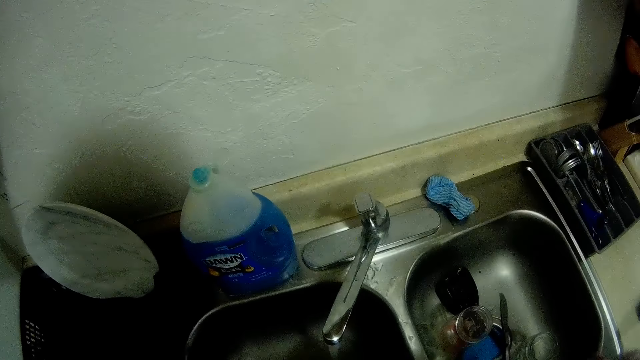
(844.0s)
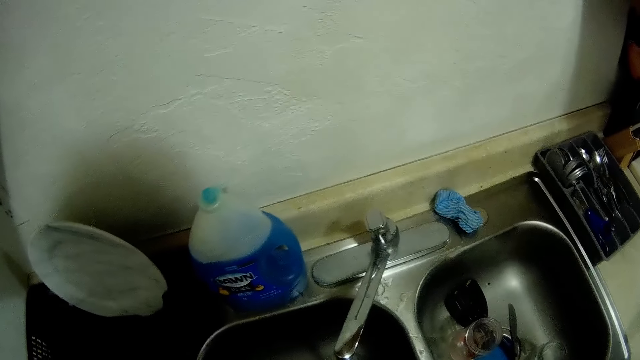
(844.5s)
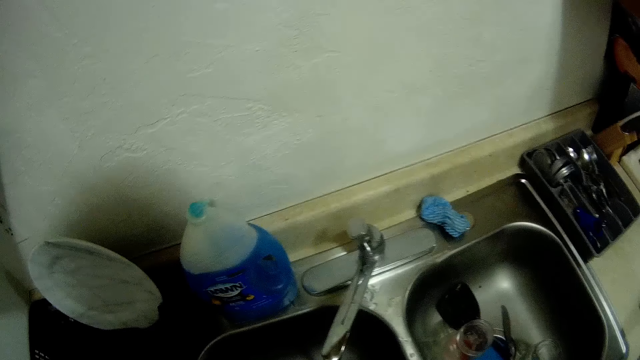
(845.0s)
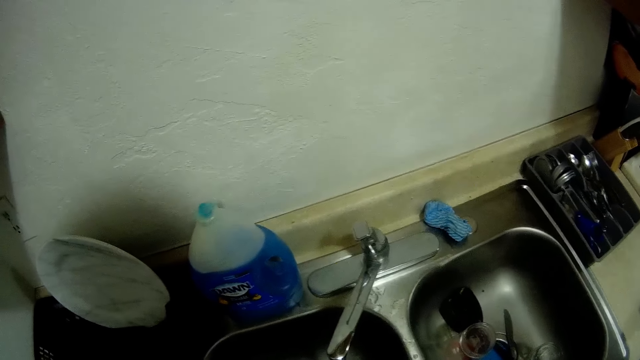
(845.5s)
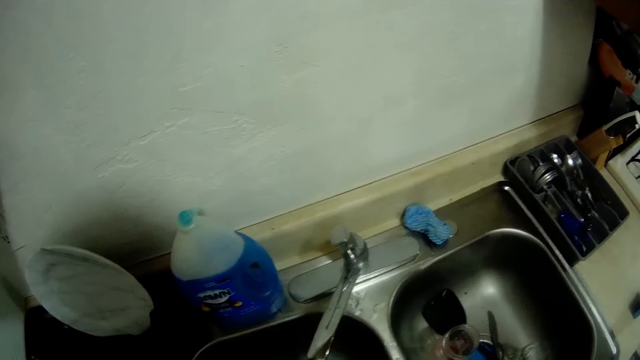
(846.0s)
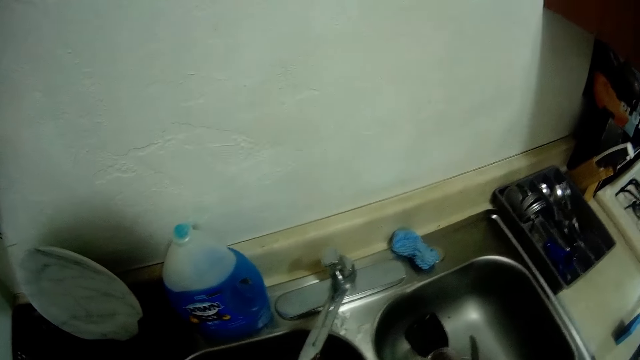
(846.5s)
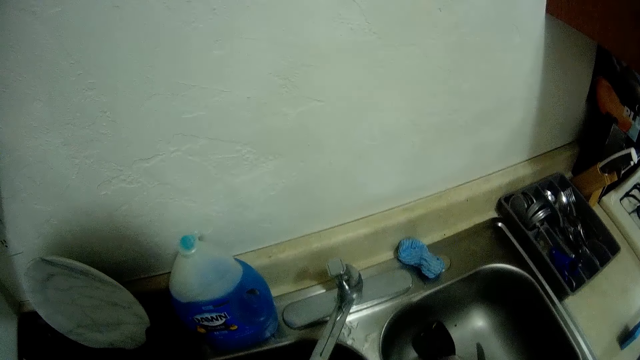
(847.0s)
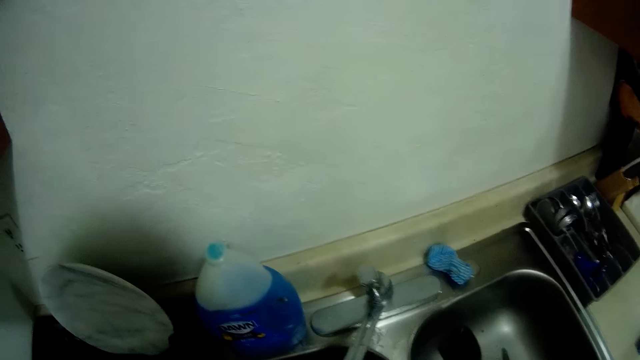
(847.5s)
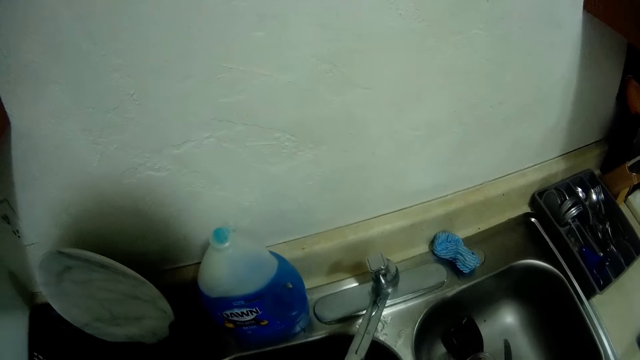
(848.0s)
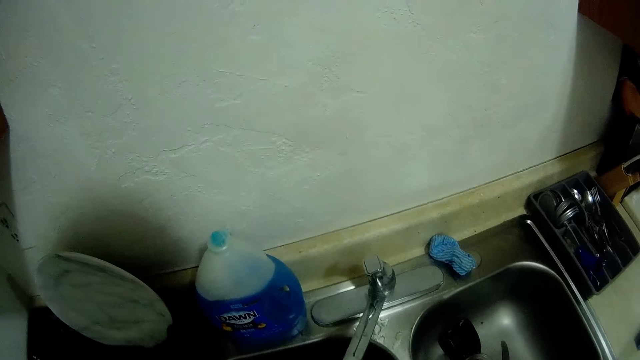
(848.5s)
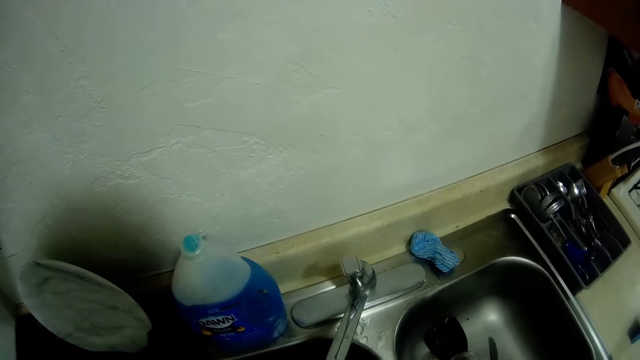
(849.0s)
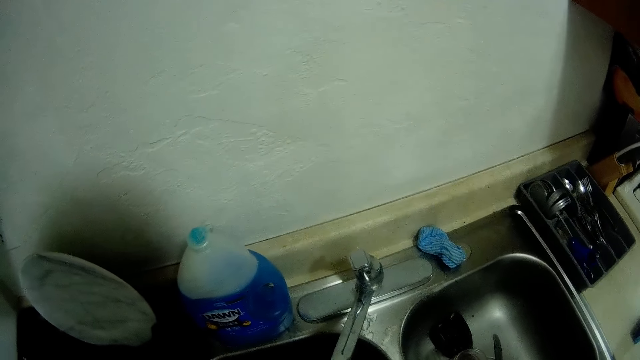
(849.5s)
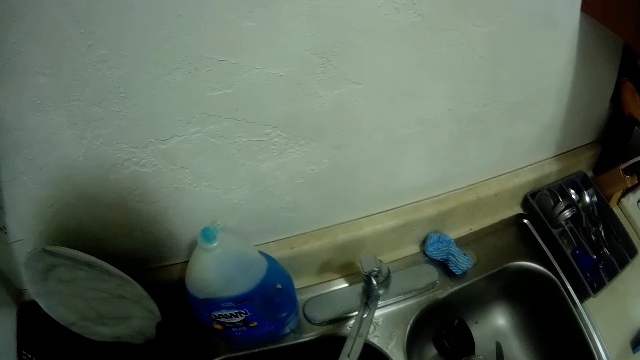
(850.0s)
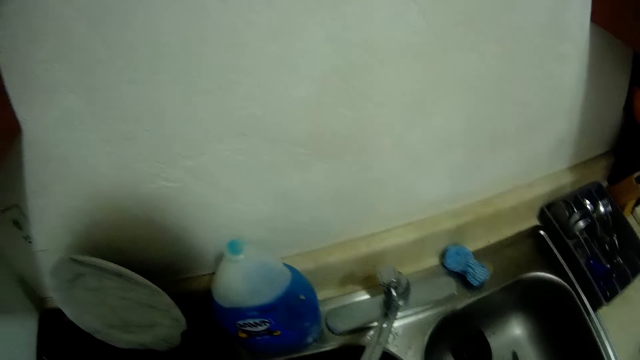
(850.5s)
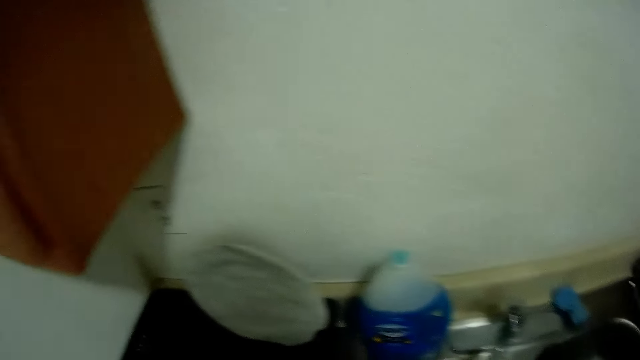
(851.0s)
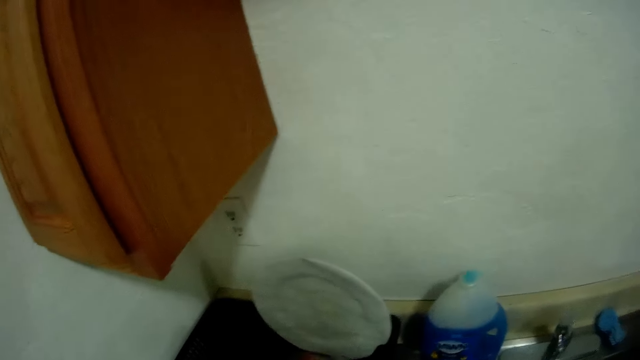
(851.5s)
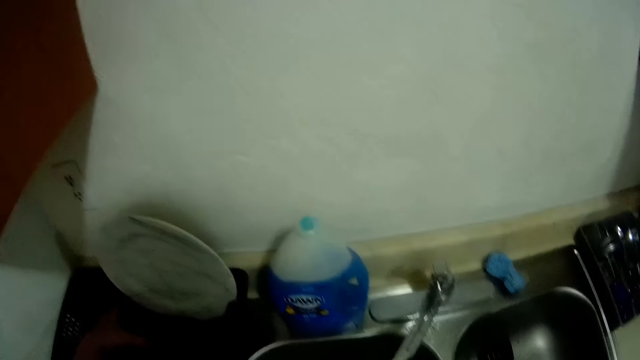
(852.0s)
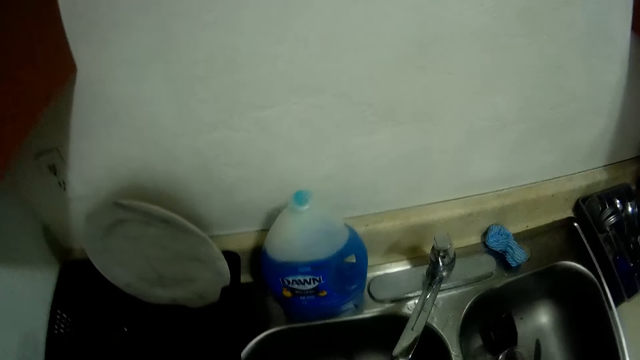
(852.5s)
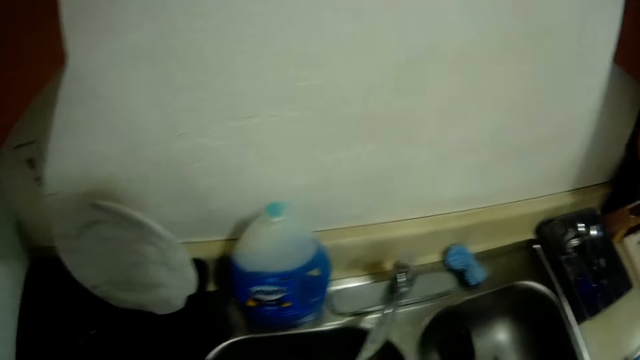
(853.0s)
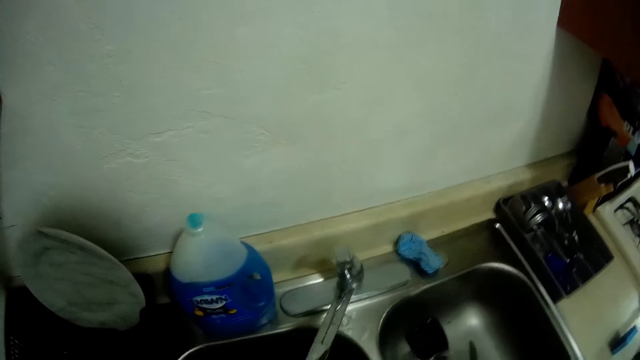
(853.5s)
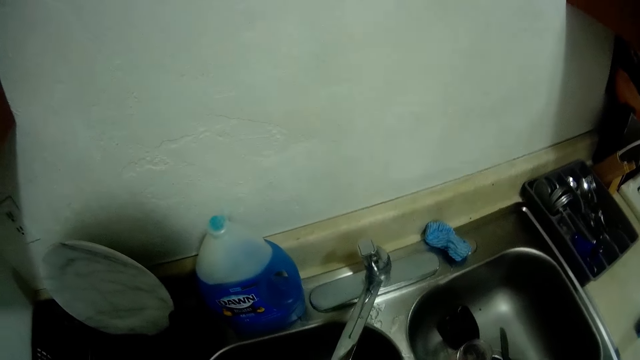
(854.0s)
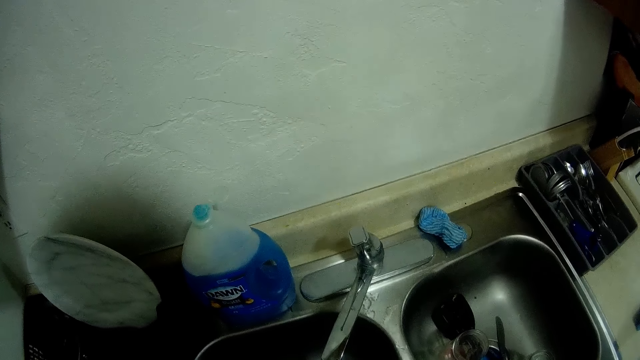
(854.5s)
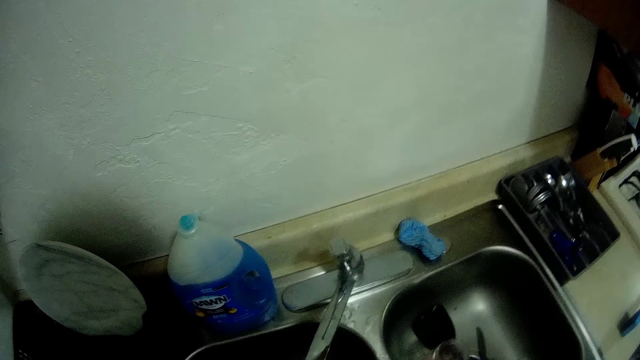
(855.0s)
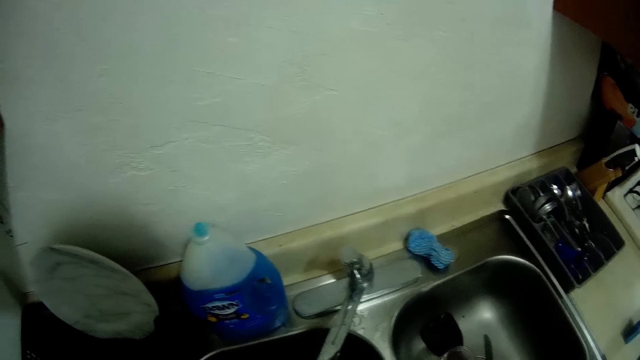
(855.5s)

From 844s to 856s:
The camera wearer places cutlery in the plate holder on the table with his left hand. He stretches the left hand towards the plate holder or utensil holder. He looks towards the kitchen sink.

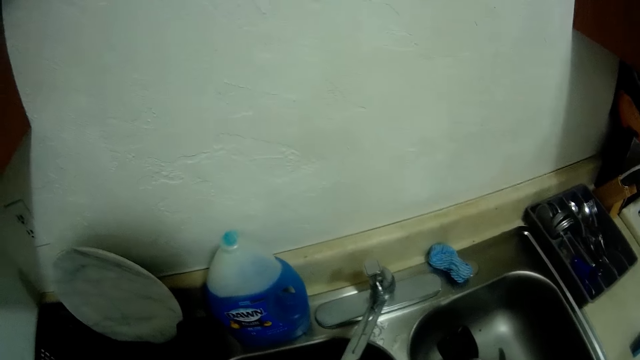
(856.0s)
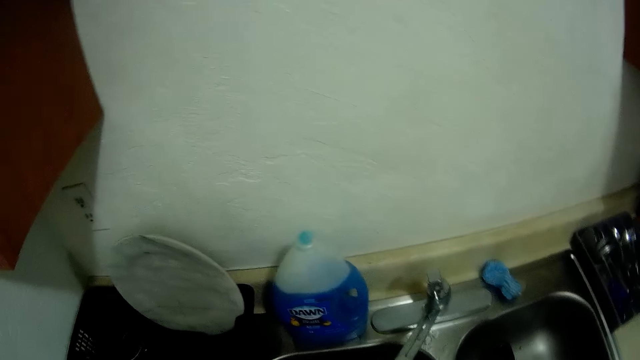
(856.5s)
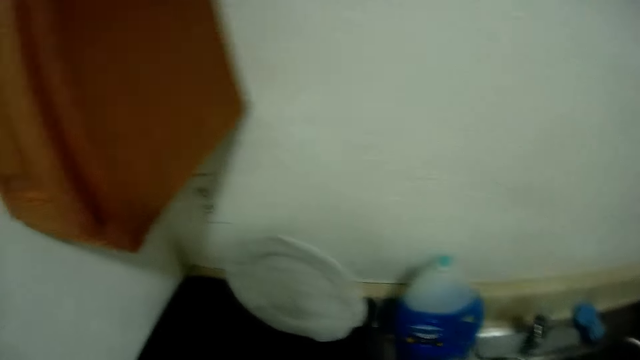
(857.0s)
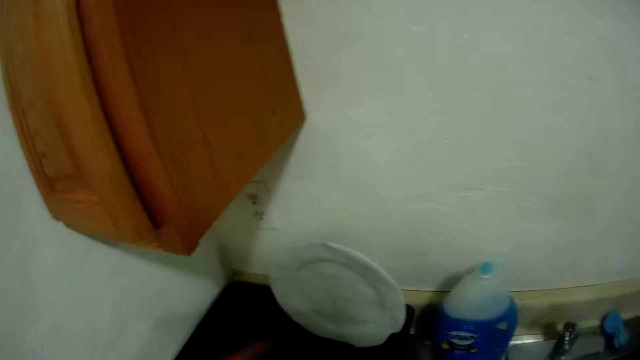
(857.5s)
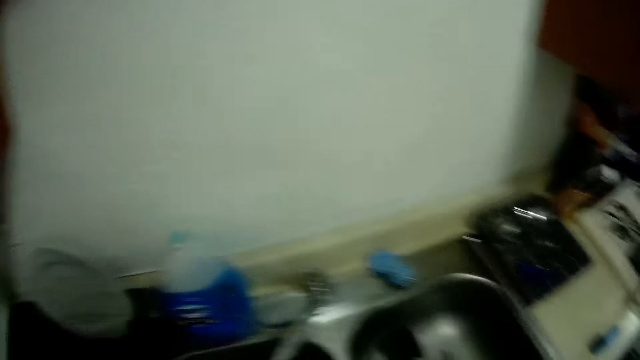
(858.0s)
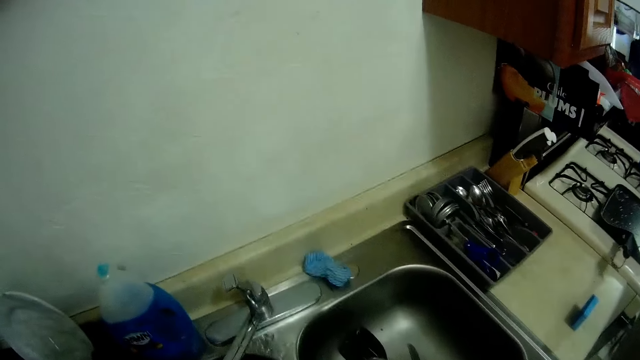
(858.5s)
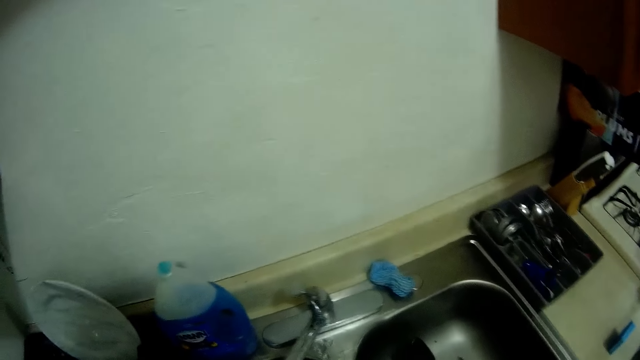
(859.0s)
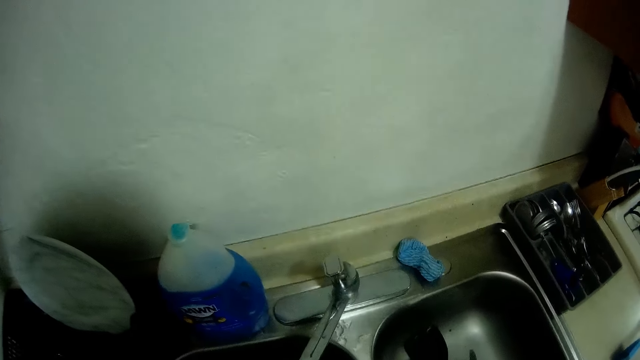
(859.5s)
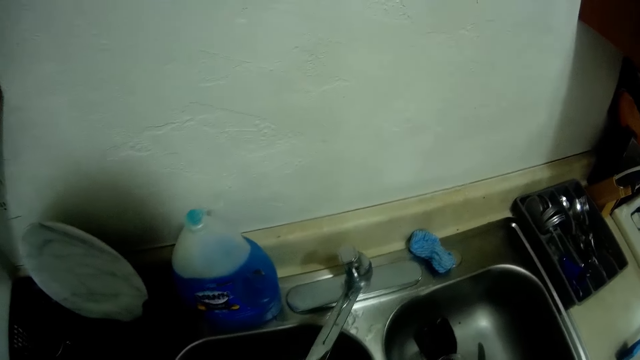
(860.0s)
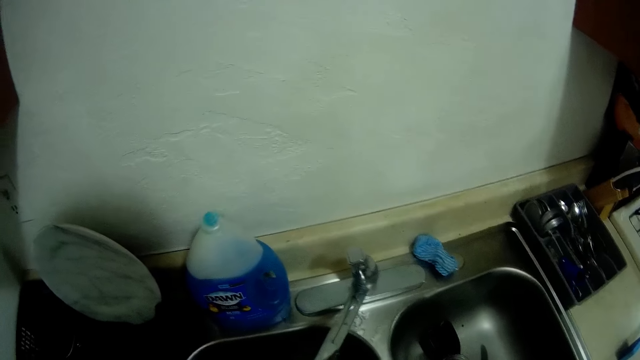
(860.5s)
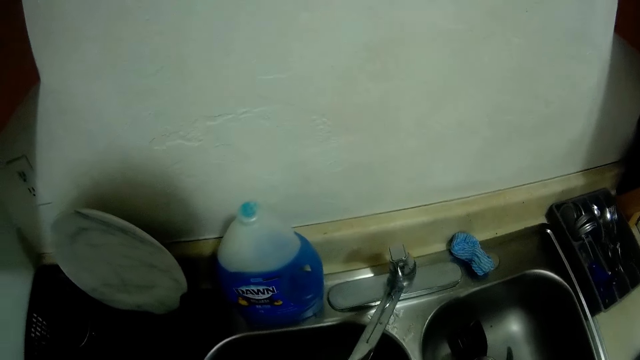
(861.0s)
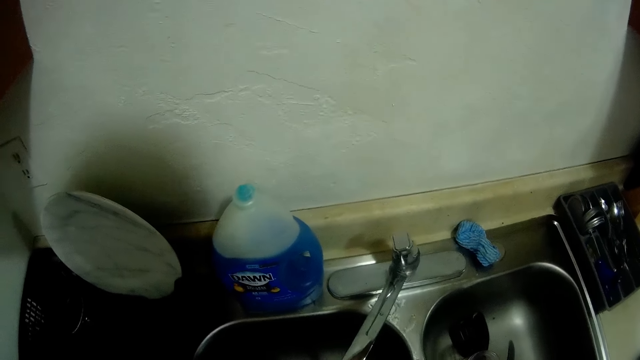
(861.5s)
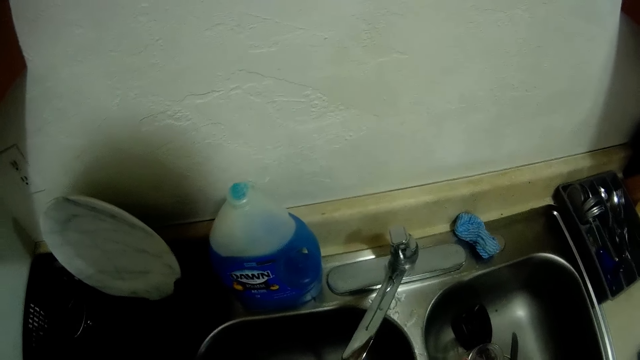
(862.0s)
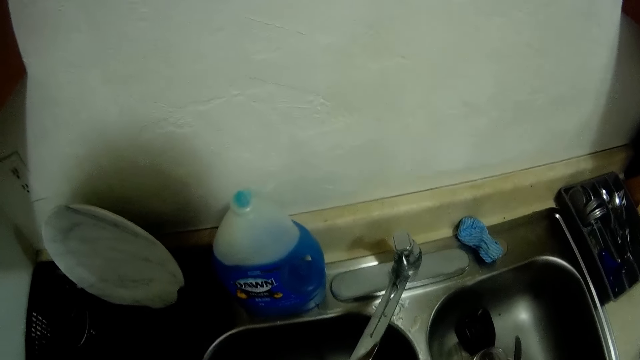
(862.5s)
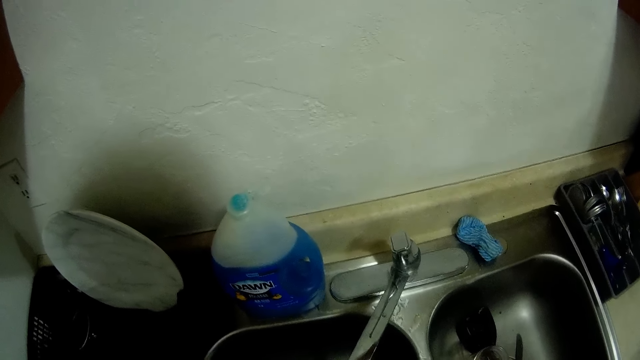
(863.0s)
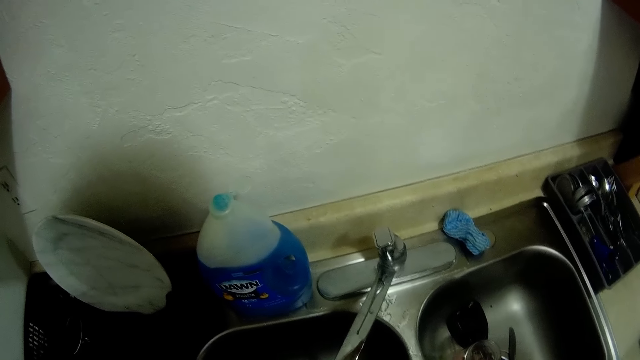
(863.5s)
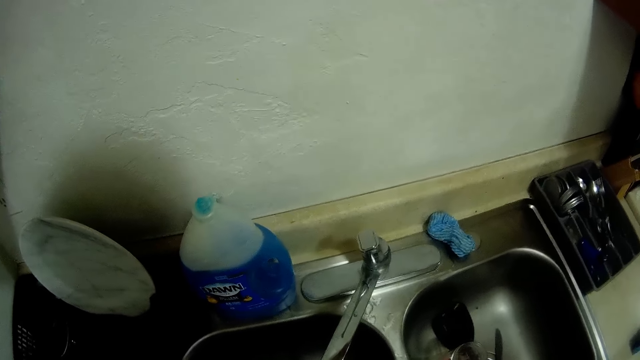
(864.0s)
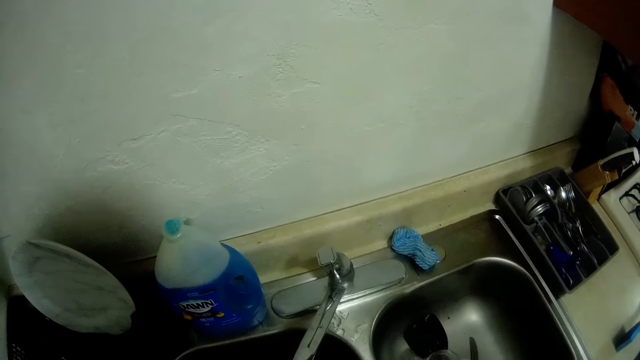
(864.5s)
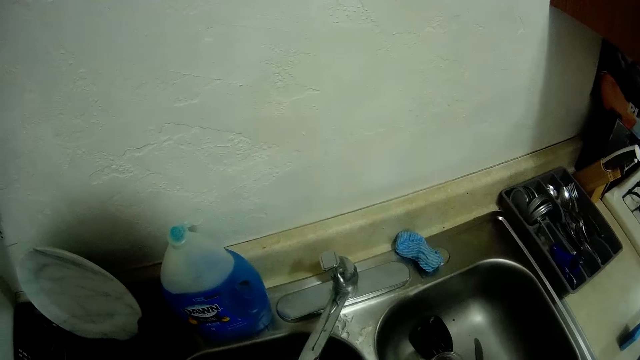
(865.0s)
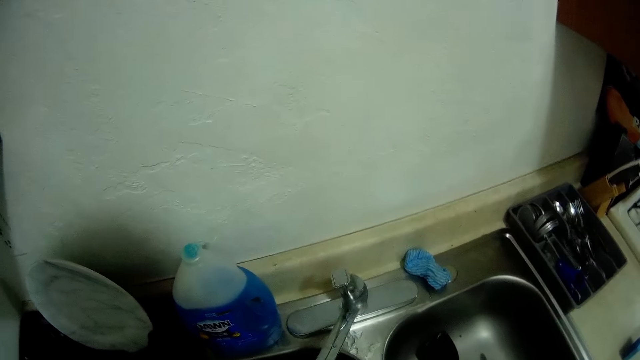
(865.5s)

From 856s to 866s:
The camera wearer looks around the kitchen counter. They look towards the kitchen sink.
